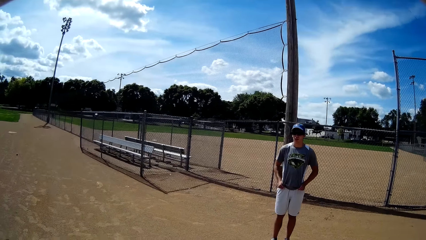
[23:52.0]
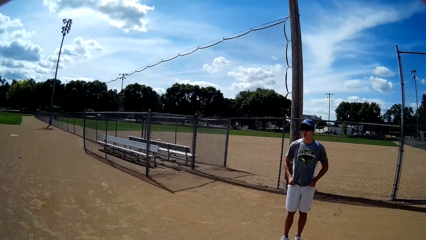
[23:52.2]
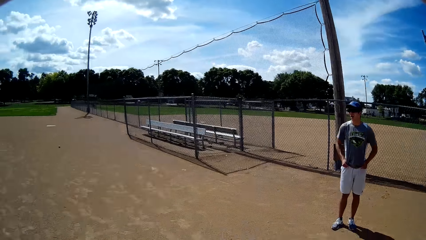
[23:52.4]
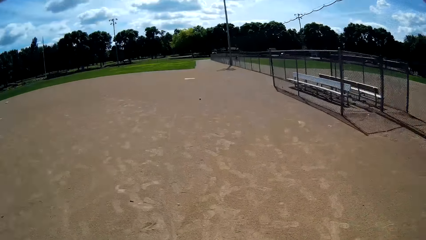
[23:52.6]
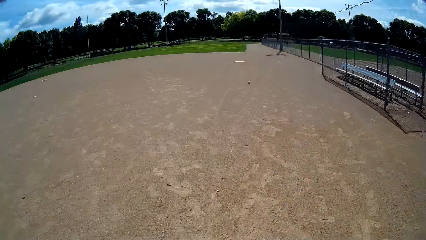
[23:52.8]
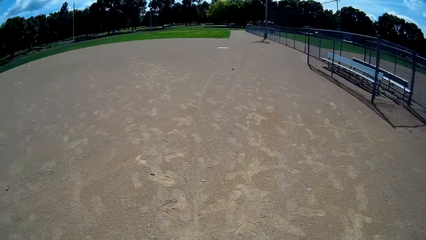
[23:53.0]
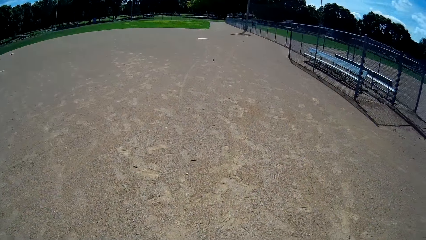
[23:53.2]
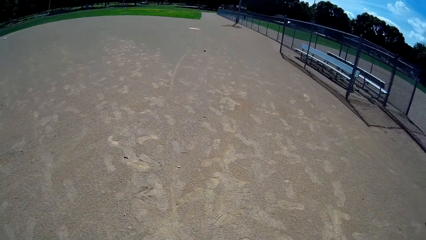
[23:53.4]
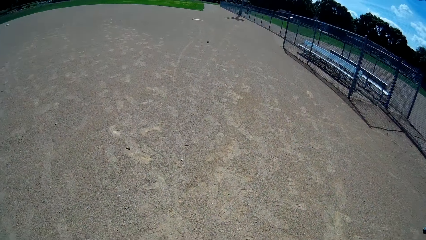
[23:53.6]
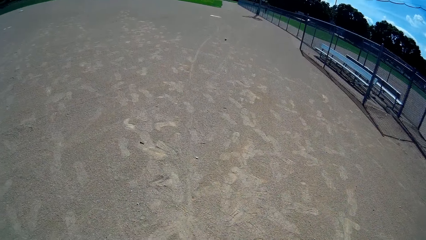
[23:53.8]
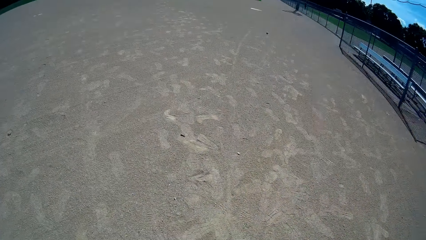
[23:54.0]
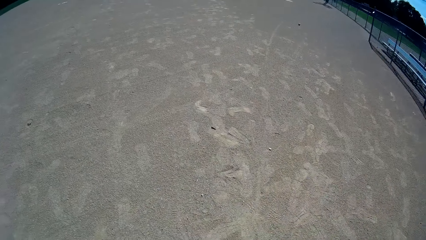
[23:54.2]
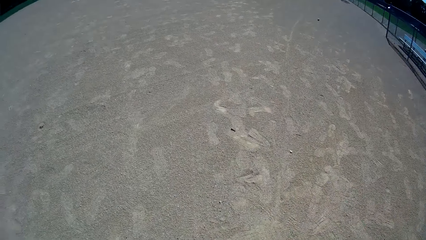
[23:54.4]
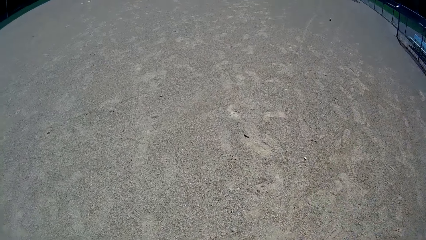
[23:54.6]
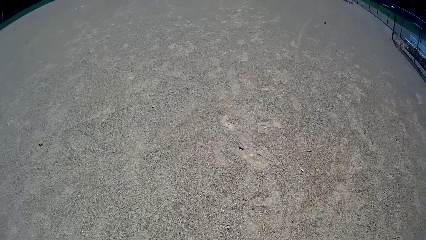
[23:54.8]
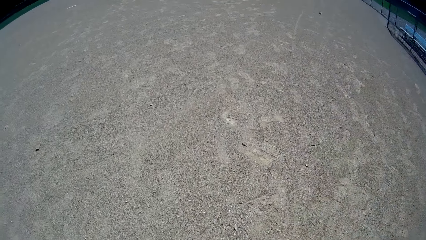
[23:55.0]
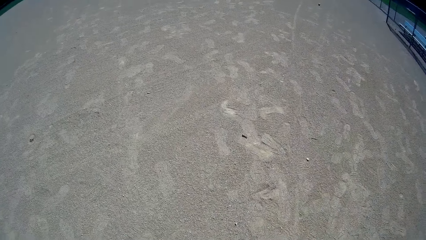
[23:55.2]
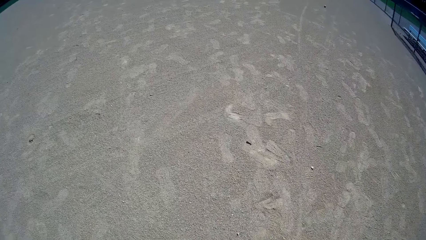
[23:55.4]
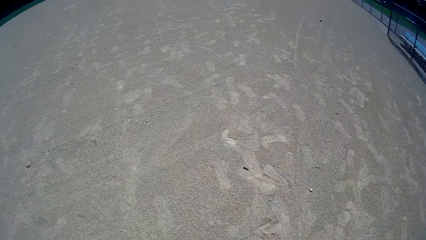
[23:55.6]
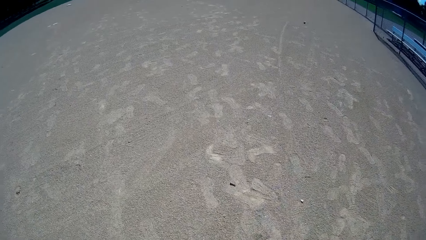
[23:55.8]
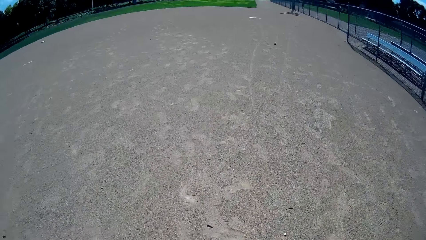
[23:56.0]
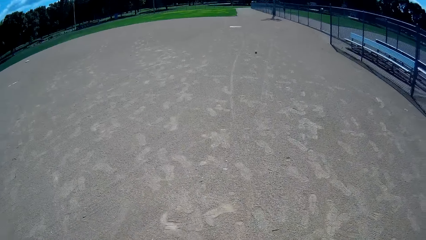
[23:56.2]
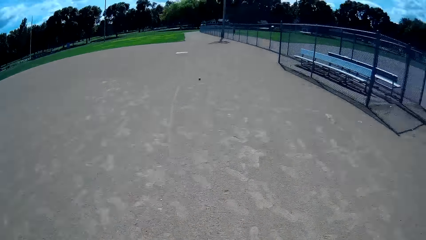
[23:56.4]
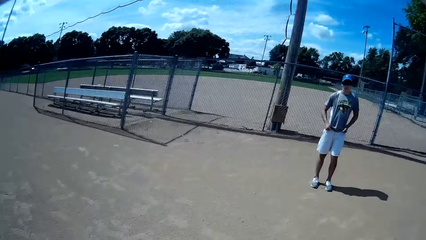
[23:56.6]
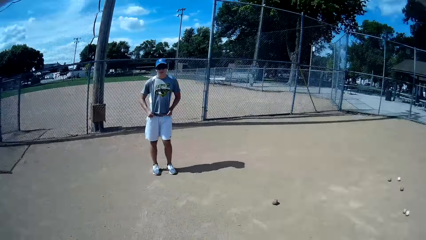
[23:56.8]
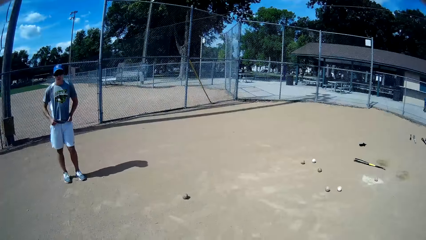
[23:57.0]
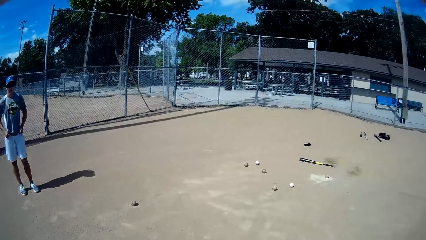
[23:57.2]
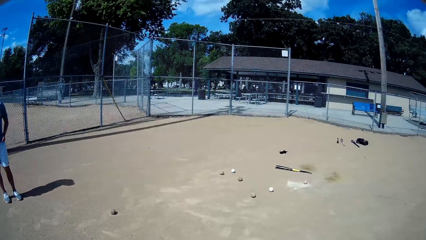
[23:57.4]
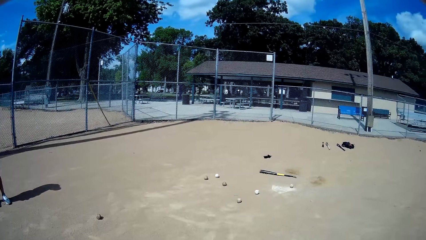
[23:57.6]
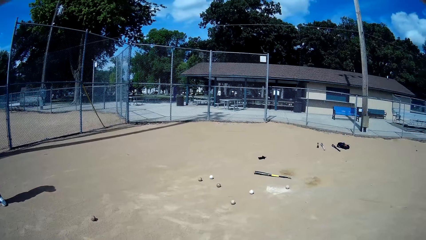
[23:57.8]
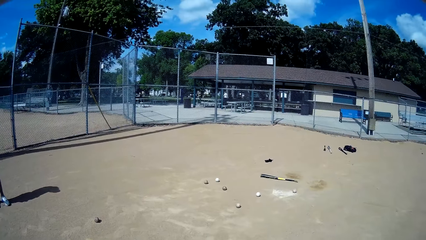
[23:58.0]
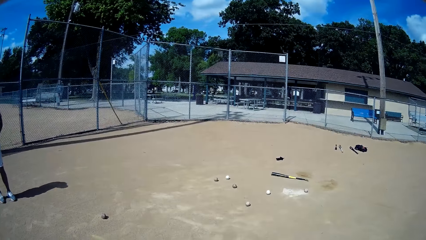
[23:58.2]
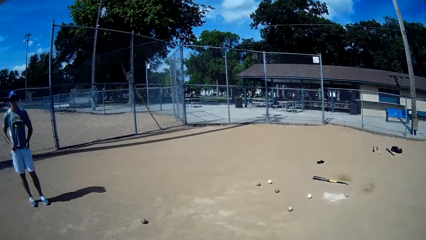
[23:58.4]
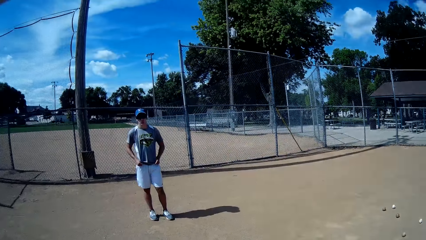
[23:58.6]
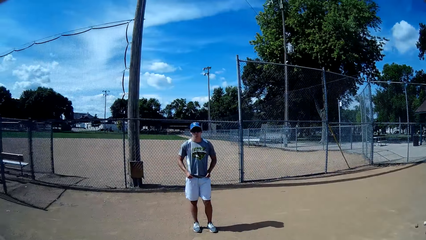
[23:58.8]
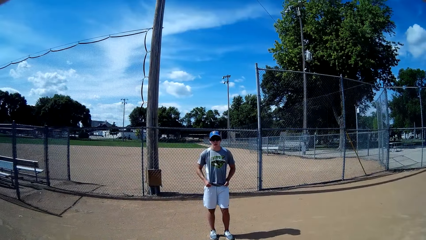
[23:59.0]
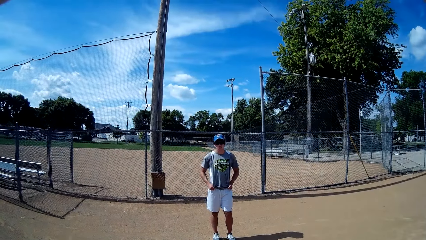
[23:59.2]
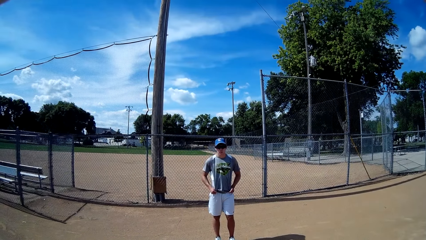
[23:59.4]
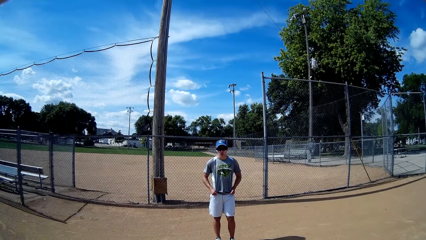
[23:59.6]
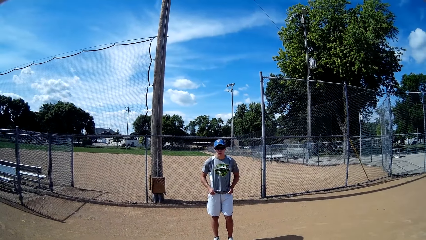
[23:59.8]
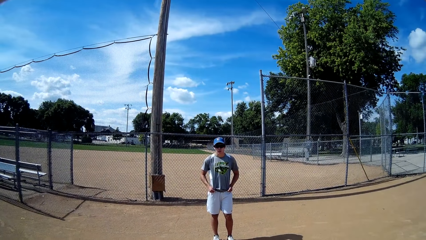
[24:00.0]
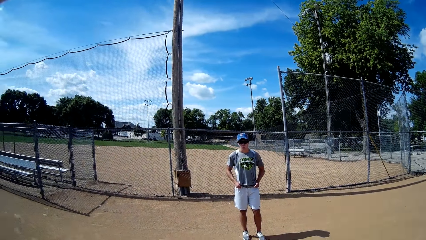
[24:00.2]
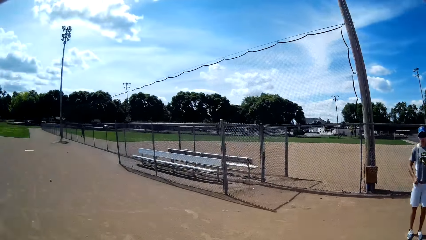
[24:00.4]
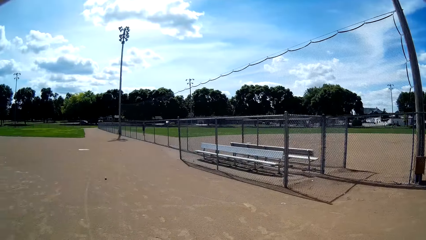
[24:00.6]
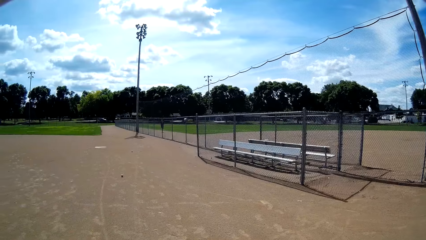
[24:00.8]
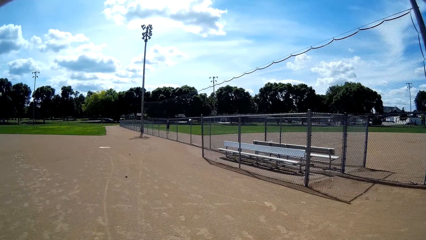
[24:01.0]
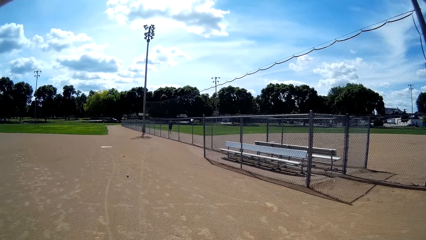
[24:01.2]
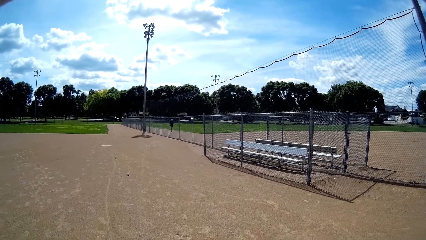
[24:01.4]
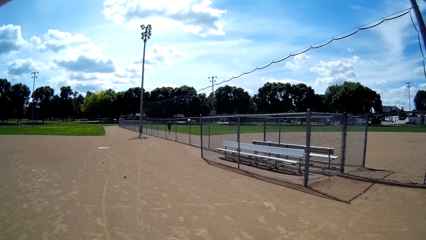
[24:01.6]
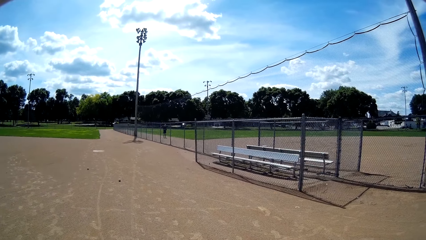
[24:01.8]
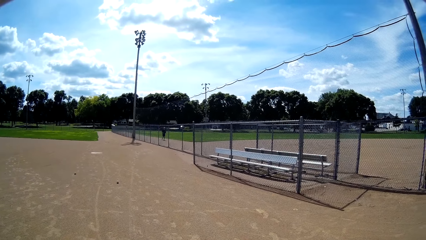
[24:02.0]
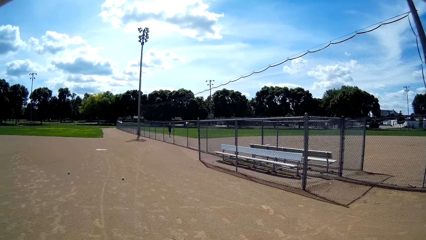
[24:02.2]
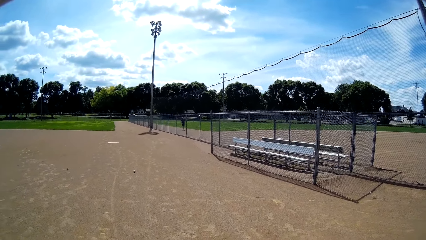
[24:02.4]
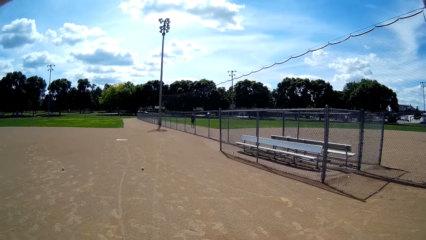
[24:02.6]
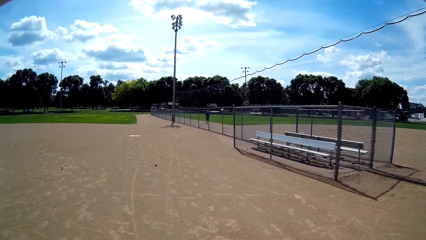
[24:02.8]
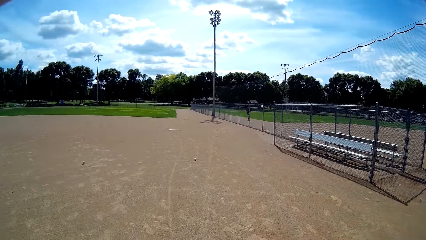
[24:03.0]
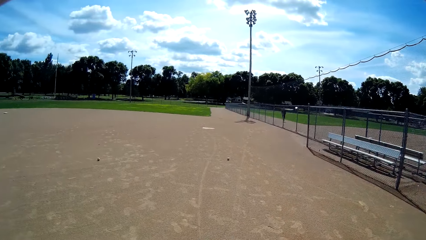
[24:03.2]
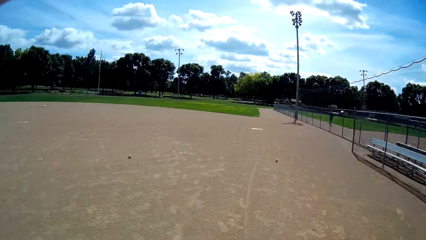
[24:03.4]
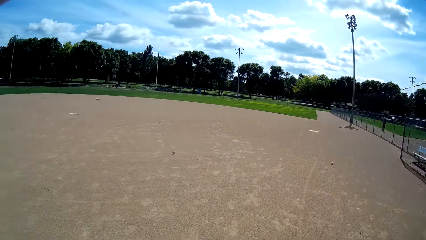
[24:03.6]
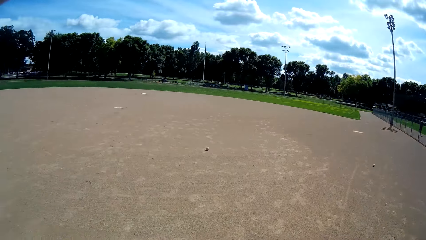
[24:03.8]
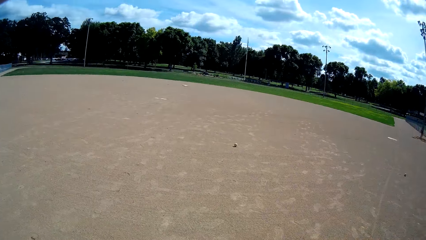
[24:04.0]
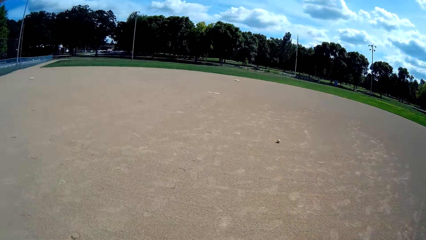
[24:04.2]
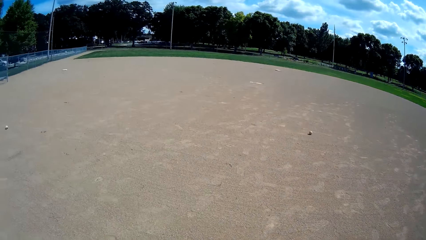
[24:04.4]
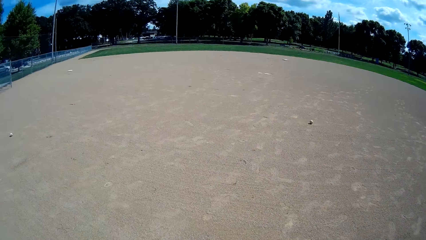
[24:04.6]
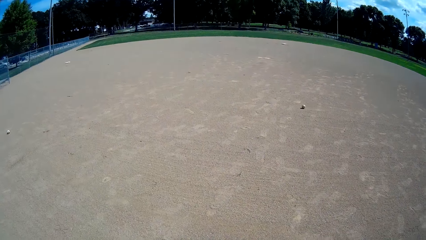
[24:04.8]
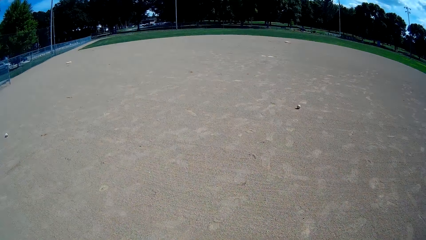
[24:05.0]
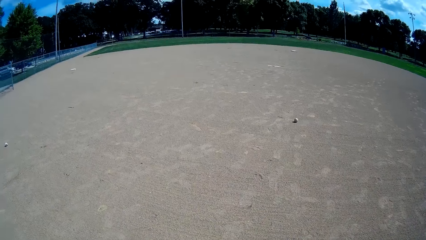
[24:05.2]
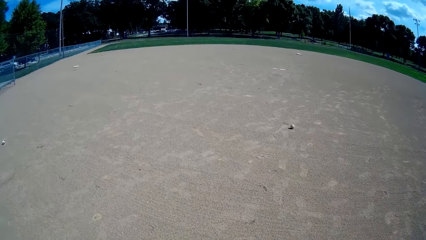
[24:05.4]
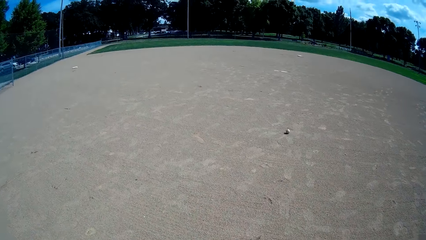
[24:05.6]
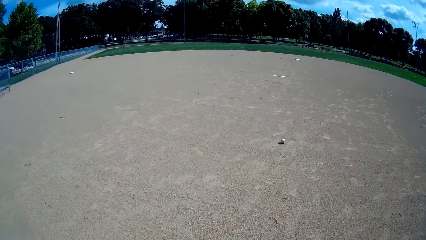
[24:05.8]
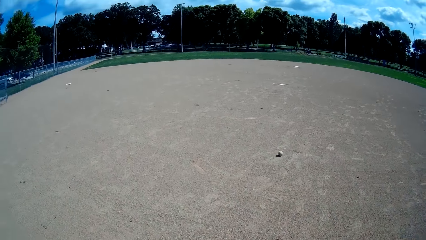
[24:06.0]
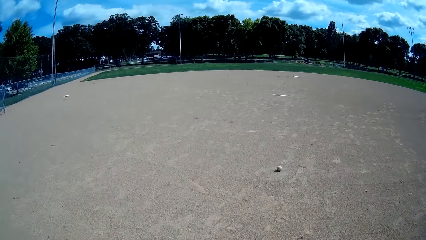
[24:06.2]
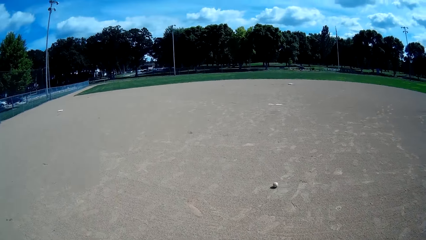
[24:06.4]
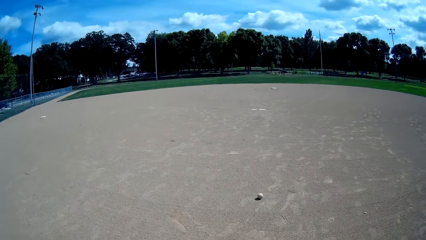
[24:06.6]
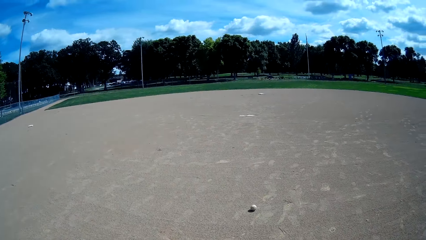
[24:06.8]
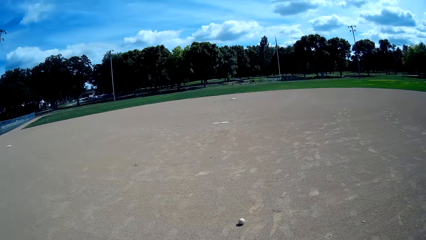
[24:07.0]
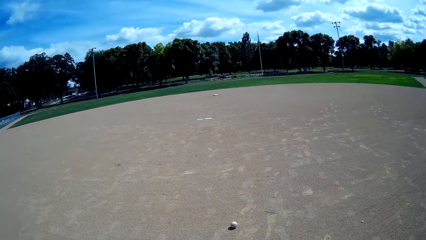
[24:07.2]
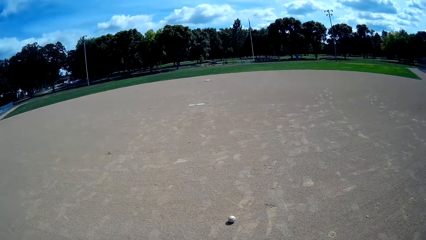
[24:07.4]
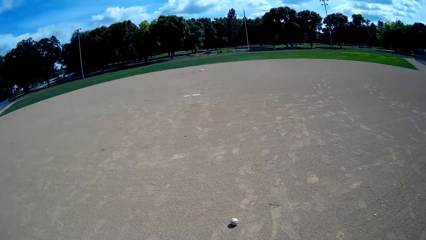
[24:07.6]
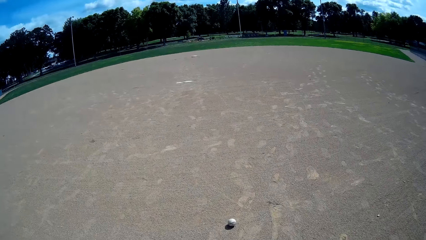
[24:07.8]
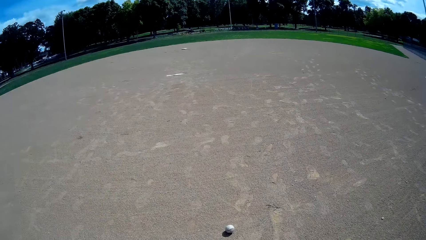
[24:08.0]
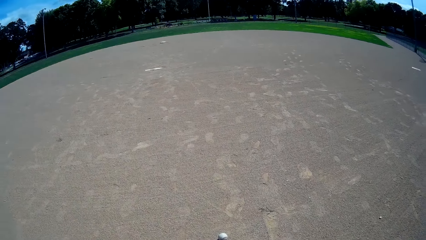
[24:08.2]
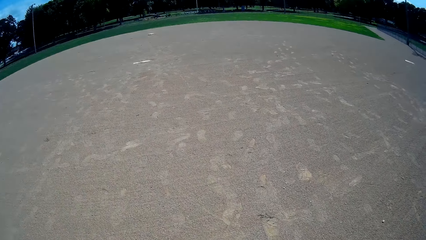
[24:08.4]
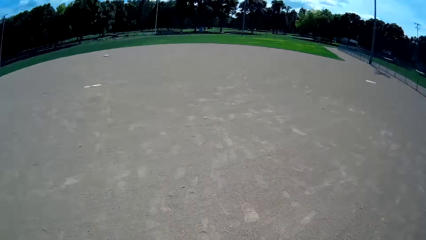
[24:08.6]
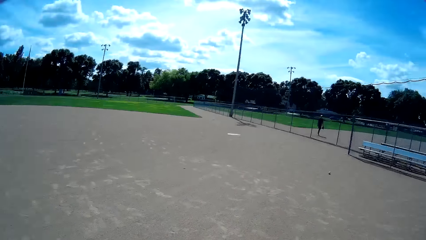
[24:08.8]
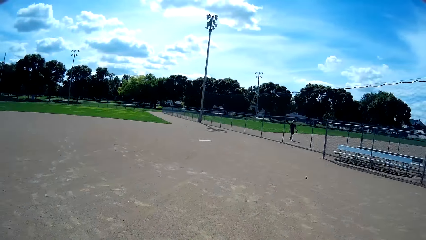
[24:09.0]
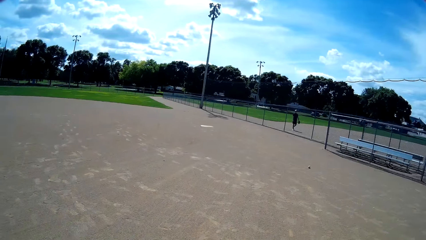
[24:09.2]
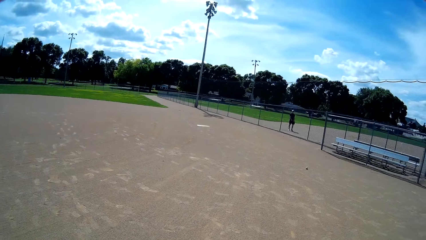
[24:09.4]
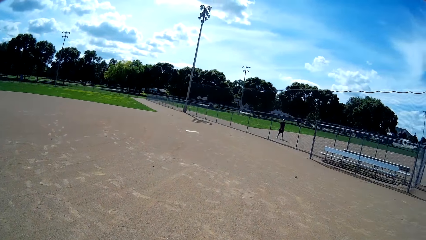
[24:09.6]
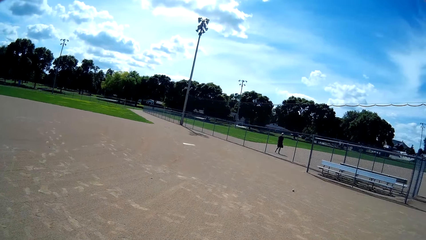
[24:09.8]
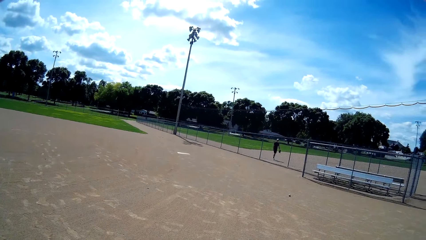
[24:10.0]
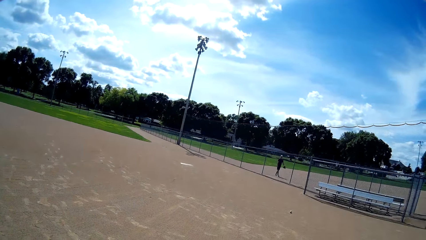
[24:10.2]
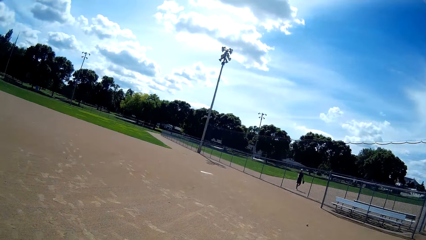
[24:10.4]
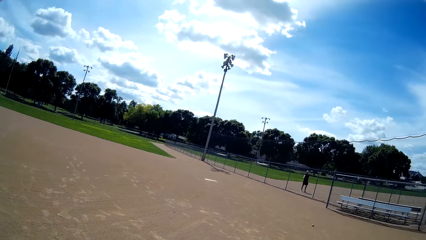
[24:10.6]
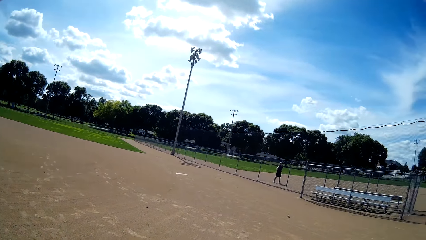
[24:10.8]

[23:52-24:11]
The camera wearer turns around the field. They look at a ball rolling on the ground in front of them. A man jogs outside the field. The camera wearer walks towards the ball on the ground. They turn towards the man. The man walks towards the back of the gate and interacts with both the camera wearer and another man.
